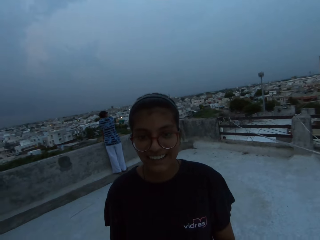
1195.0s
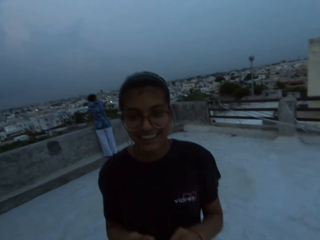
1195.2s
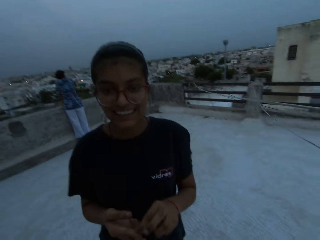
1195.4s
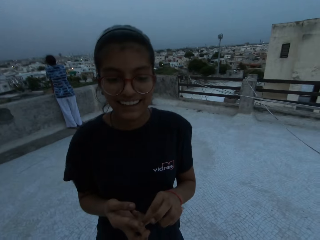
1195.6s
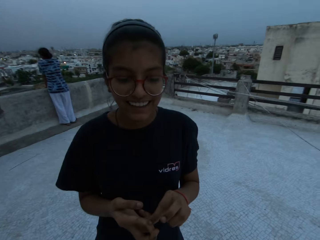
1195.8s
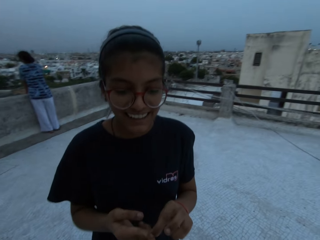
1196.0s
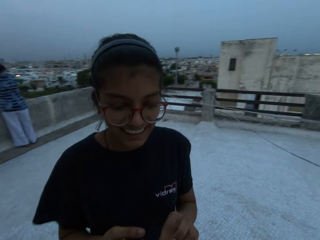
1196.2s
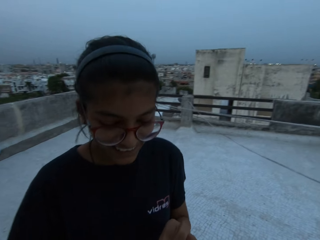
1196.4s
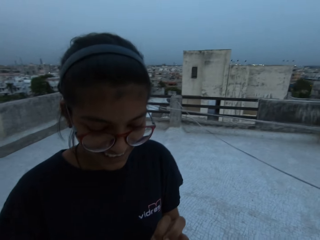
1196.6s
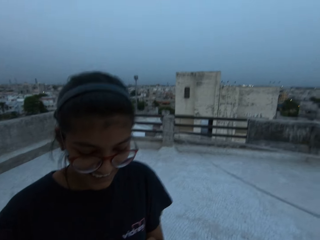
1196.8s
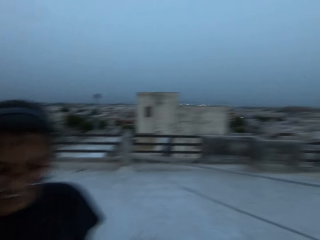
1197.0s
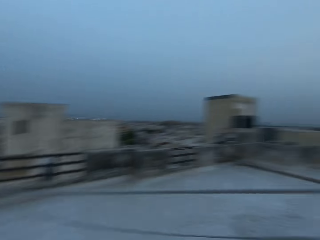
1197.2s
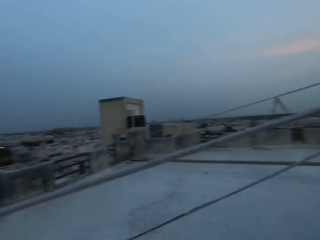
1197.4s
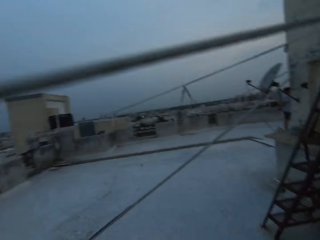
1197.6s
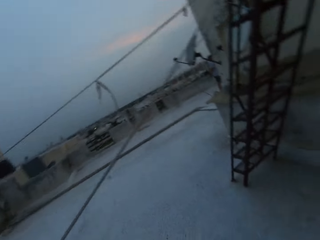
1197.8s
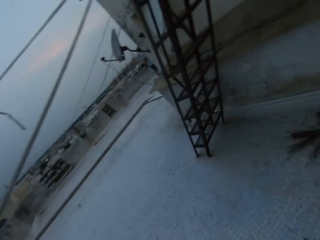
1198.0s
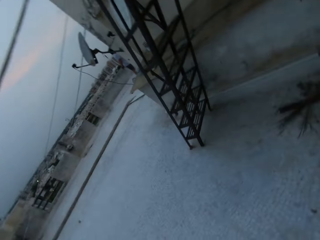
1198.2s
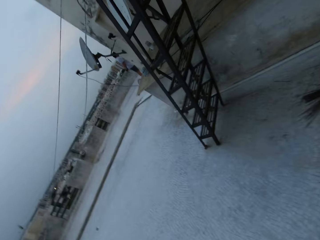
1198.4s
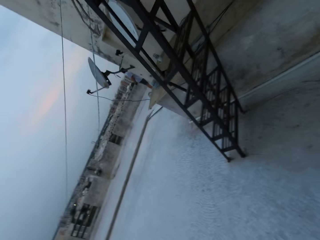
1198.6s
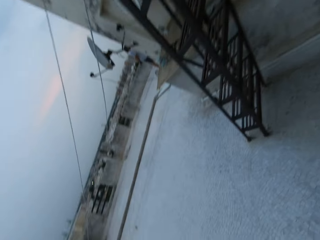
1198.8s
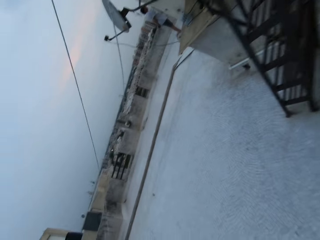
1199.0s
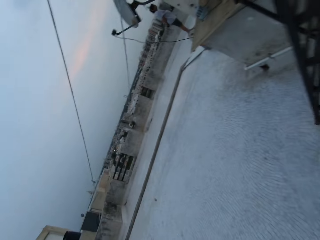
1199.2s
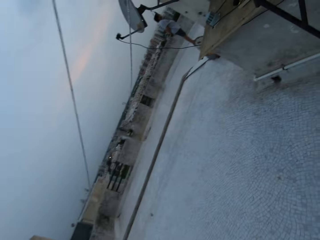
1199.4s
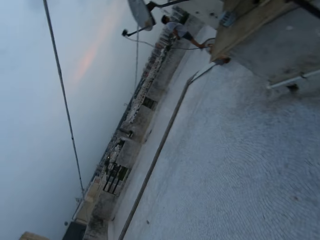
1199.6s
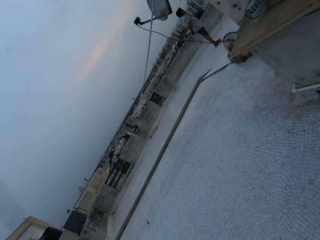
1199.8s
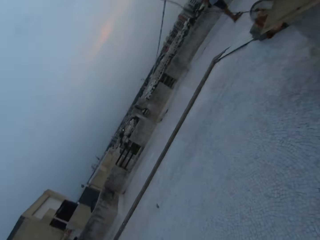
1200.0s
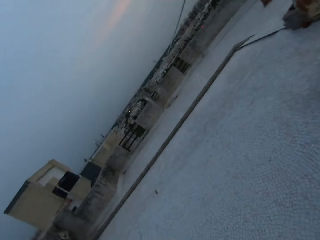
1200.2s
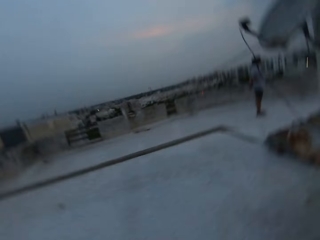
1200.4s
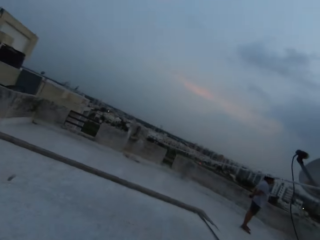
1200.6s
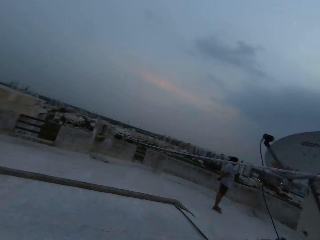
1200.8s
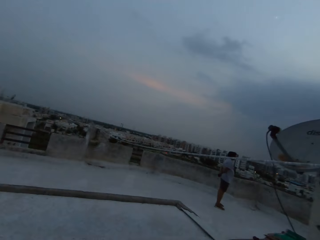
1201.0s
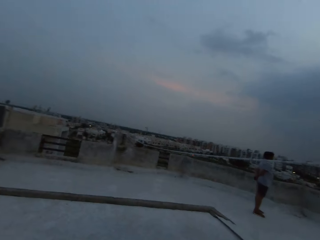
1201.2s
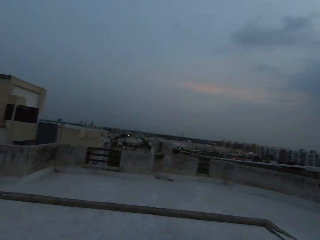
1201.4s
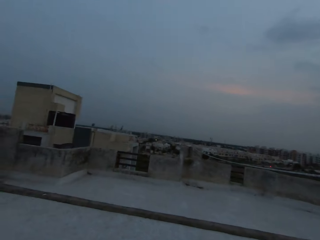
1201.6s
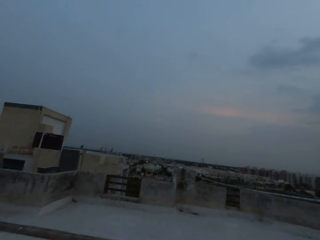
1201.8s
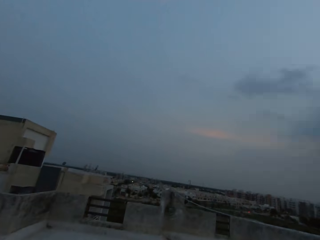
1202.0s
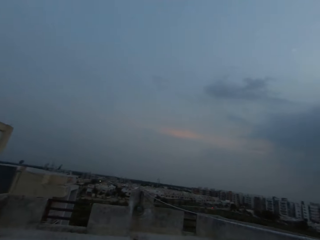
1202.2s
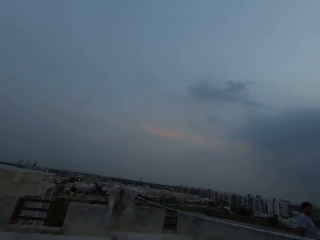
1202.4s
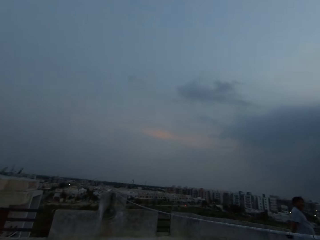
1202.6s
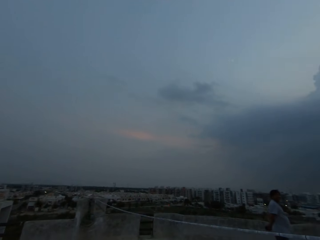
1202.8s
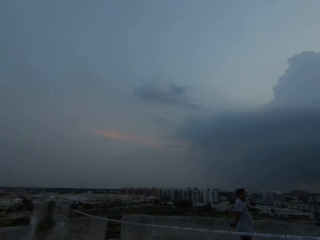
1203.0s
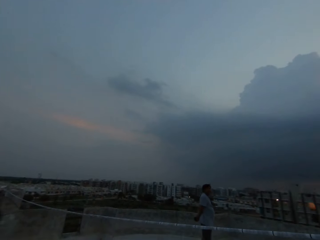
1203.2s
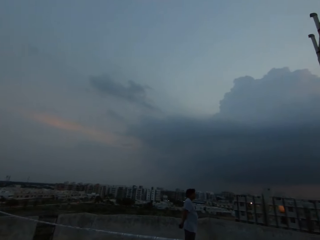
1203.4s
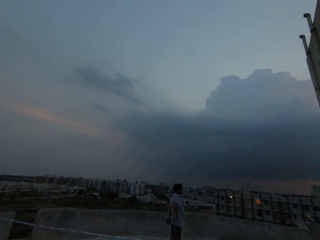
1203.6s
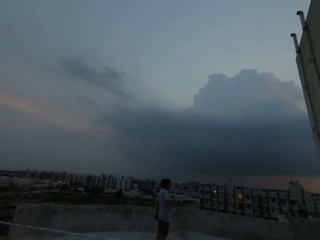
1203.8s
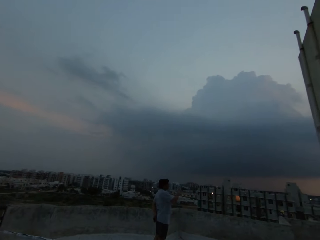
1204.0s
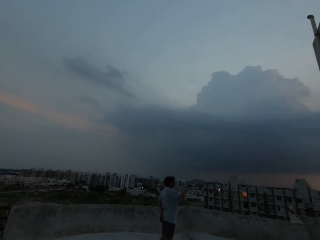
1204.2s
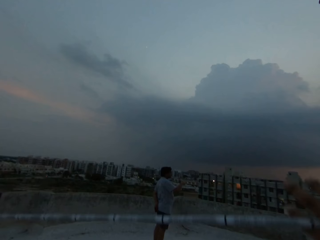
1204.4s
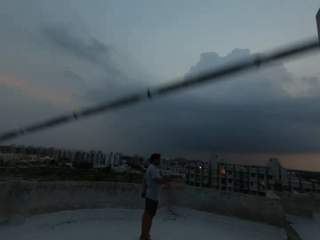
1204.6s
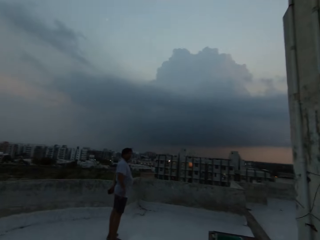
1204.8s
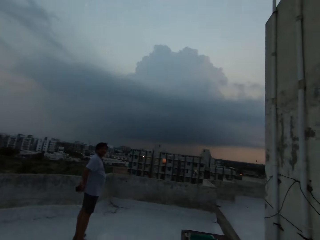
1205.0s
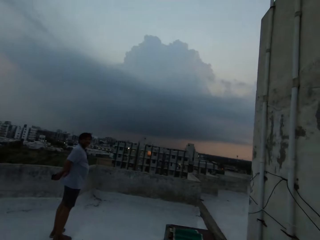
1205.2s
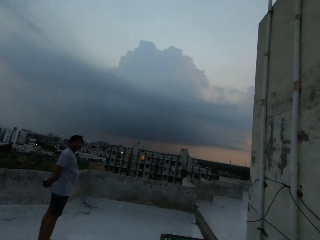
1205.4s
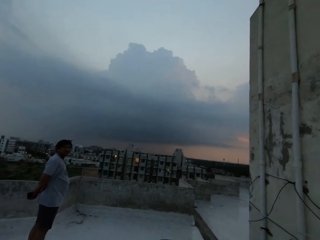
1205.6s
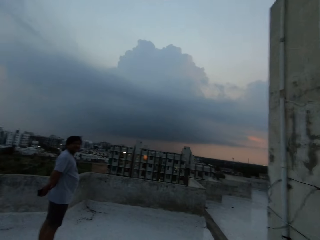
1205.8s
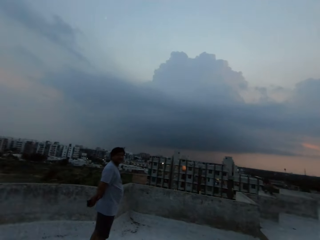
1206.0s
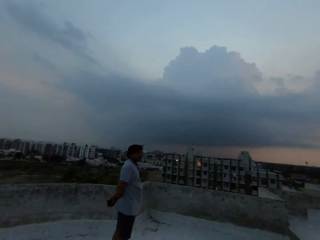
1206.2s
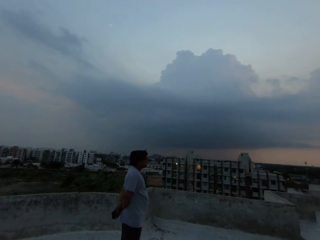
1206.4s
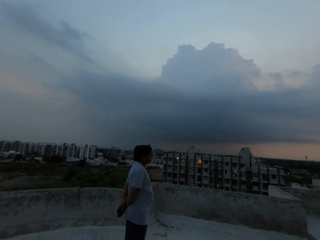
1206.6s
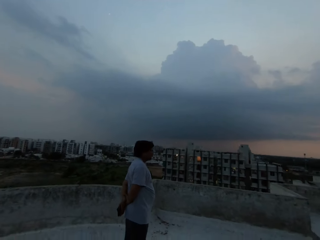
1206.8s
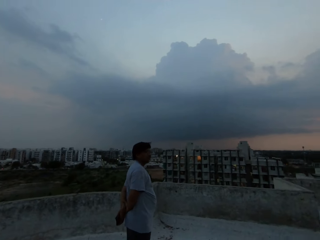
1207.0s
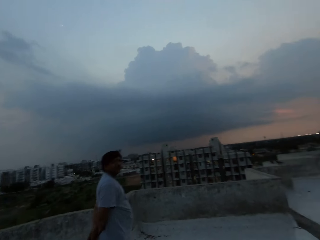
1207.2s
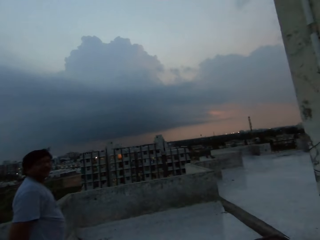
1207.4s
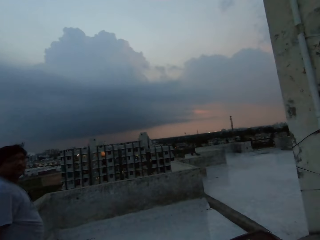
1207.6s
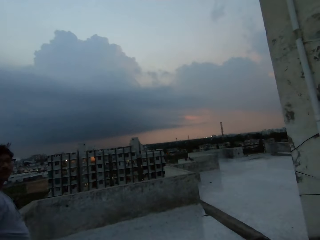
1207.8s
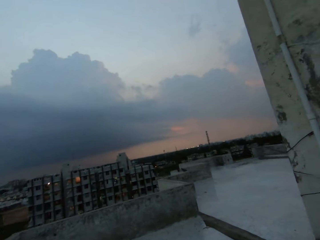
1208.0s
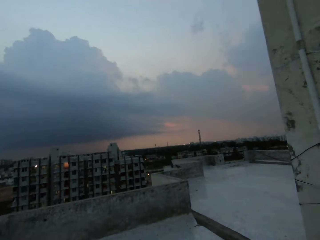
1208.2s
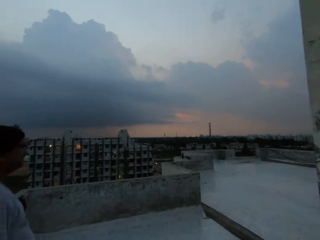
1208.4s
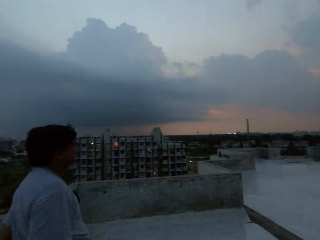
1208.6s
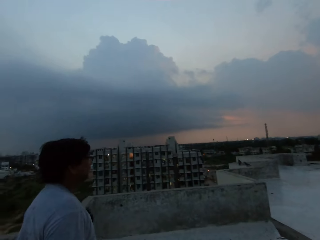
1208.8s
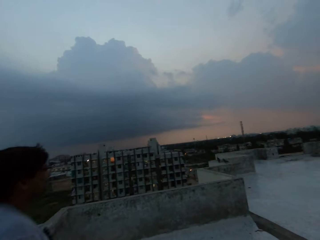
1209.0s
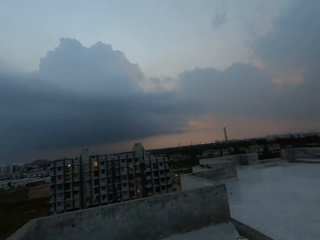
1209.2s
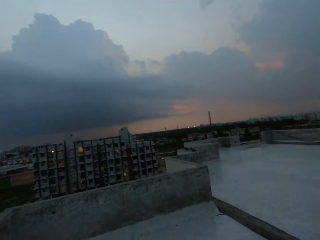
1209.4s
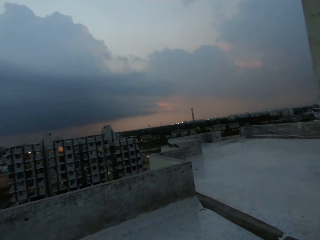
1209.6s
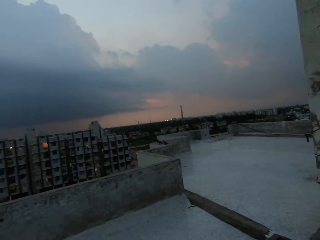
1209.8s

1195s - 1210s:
The camera wearer walks around the rooftop. He walks around. He lifts a clothesline with his right hand. He converses with the man.

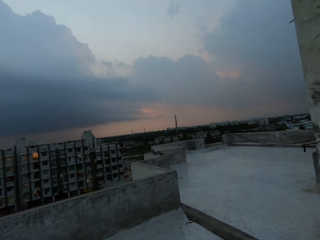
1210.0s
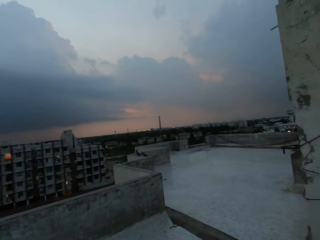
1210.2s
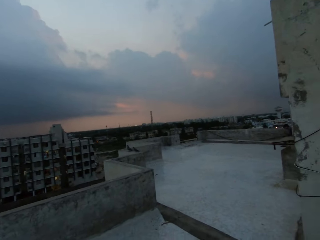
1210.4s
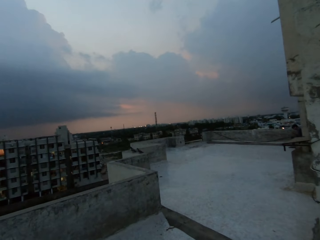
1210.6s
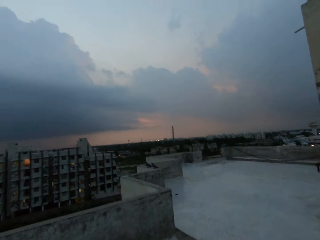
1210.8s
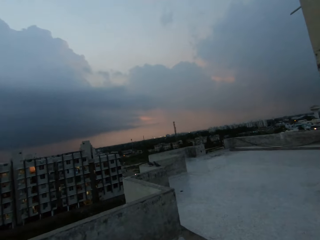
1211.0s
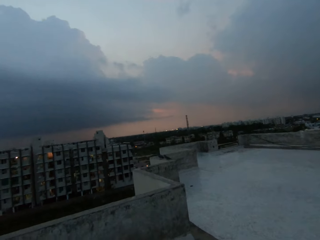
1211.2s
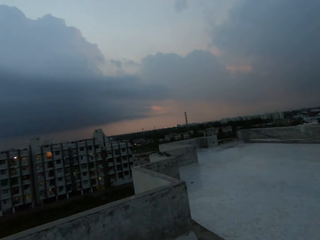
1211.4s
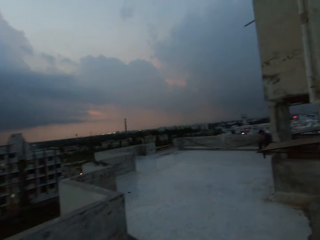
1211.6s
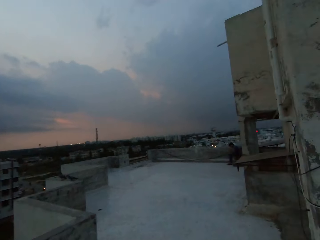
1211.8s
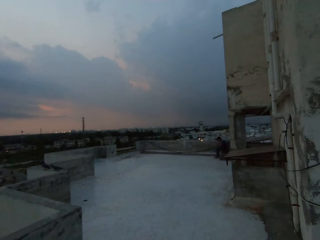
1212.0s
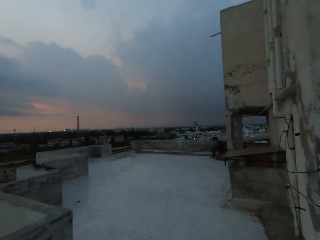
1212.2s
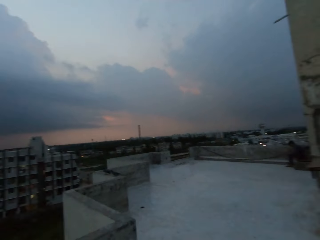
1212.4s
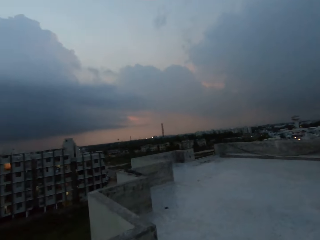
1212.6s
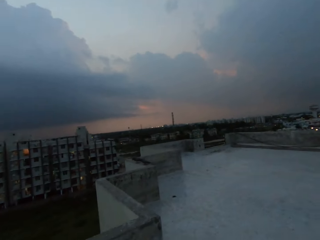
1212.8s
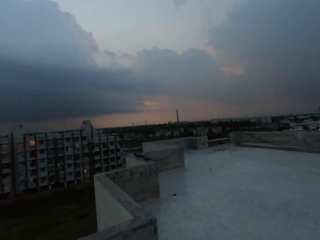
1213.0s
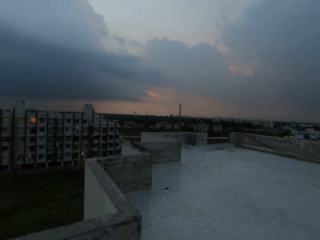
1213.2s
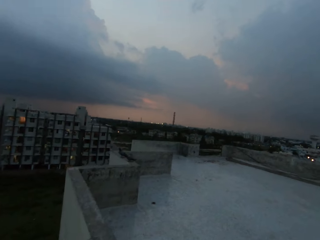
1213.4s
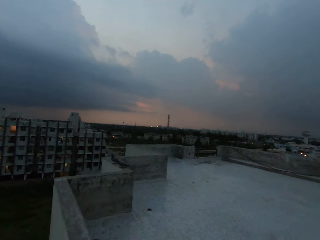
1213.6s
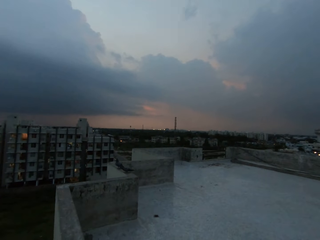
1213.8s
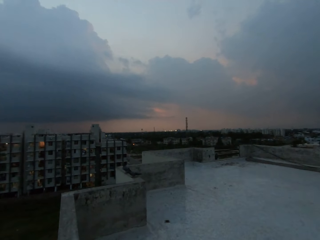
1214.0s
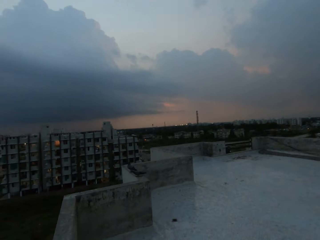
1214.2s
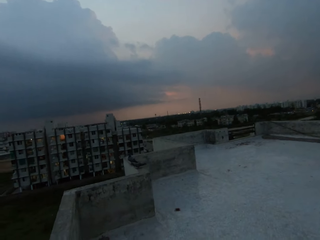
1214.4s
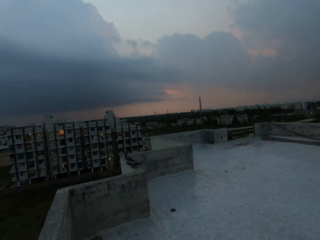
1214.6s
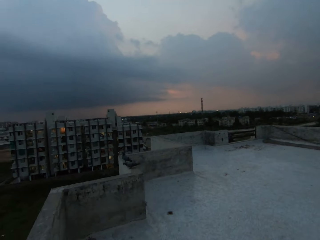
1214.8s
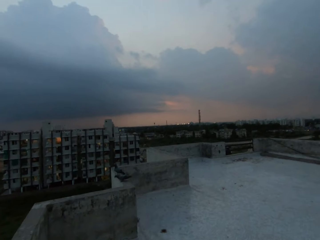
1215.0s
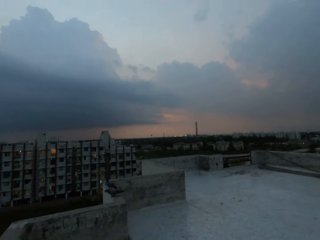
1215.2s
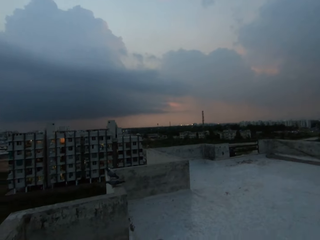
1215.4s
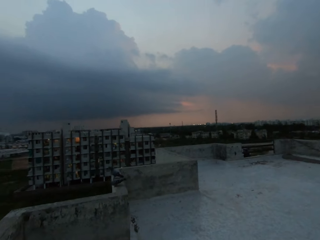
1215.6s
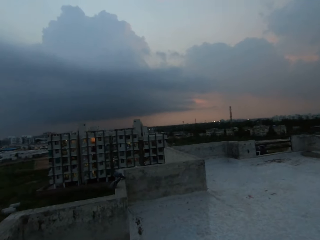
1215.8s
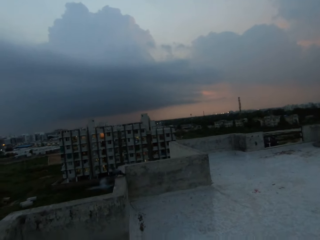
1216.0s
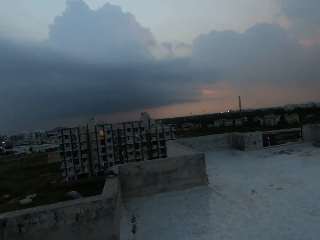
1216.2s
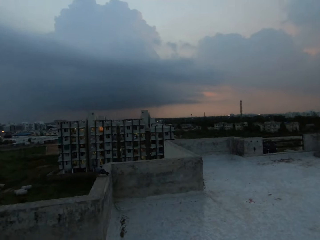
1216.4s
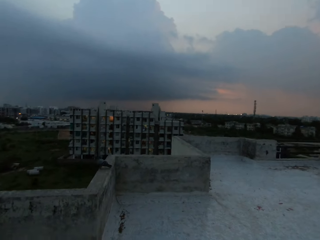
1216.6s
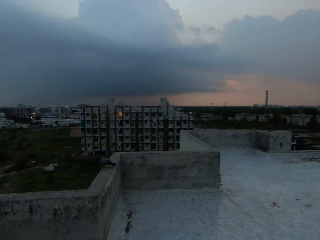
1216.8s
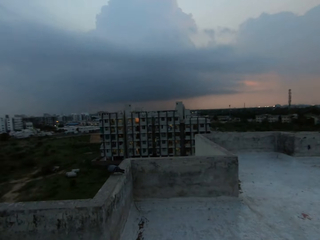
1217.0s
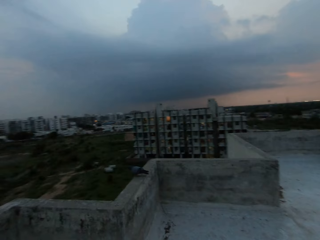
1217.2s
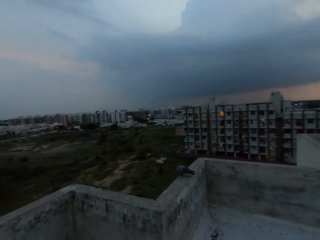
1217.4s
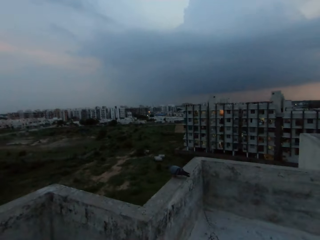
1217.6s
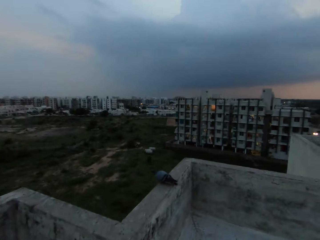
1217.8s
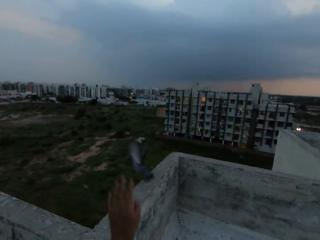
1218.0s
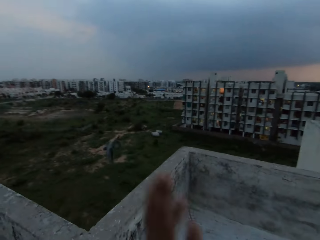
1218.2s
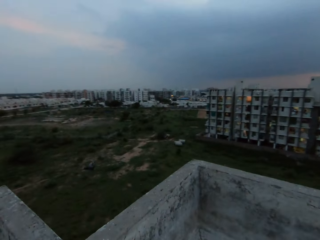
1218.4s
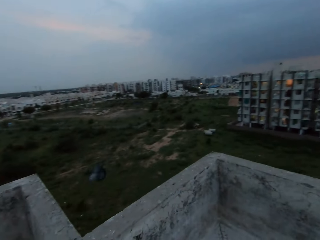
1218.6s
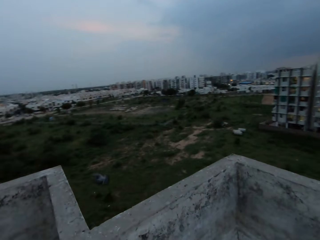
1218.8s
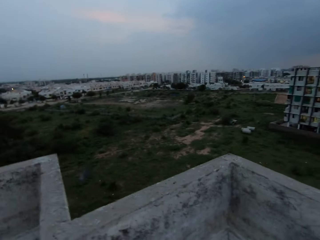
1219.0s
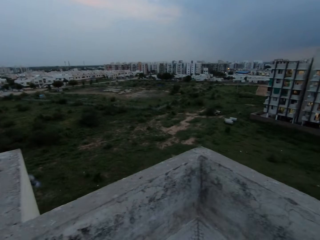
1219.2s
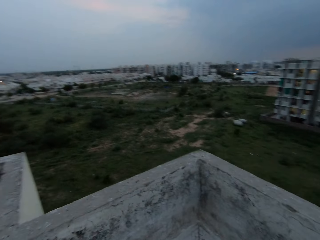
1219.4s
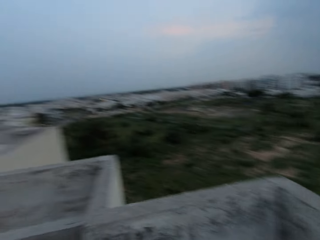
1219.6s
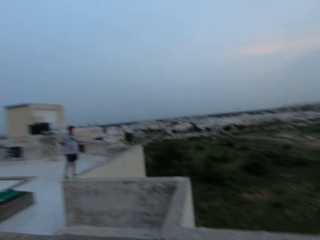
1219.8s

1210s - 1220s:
The camera wearer waves the left hand.
